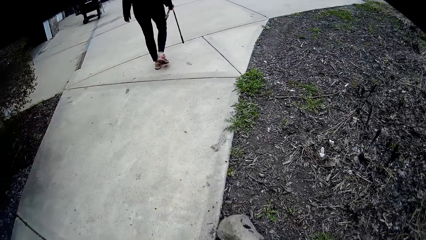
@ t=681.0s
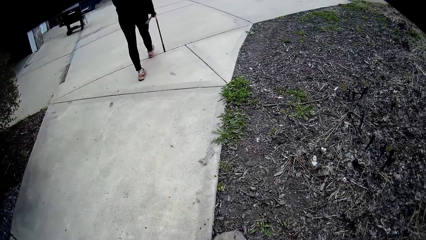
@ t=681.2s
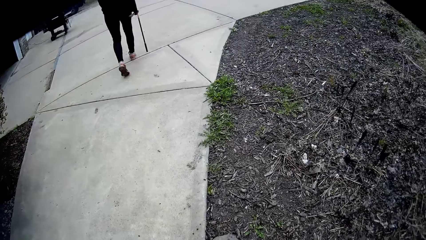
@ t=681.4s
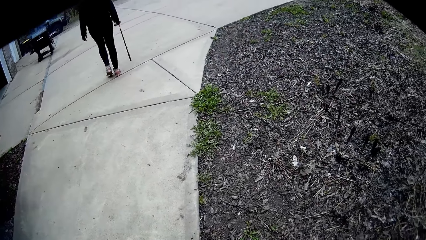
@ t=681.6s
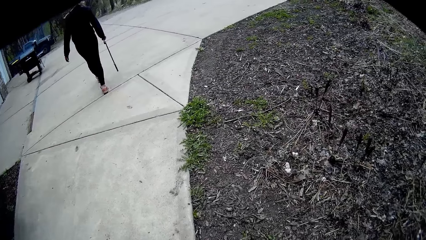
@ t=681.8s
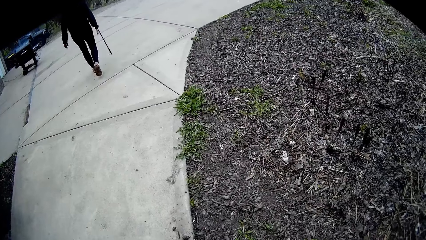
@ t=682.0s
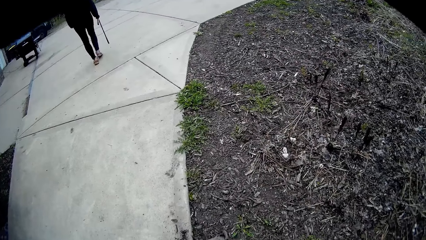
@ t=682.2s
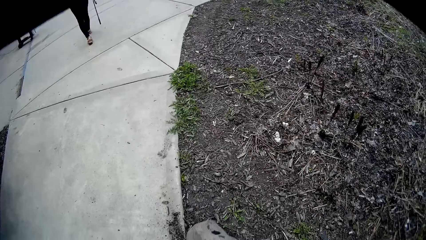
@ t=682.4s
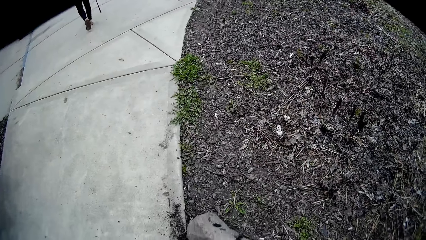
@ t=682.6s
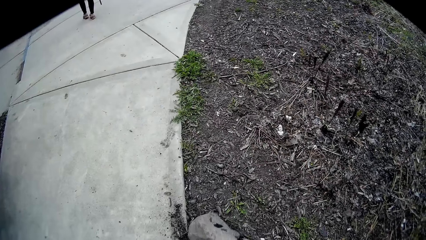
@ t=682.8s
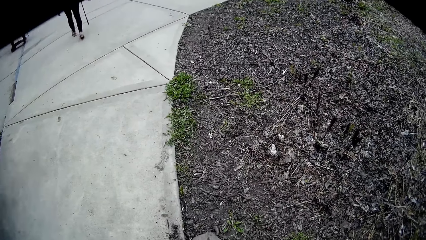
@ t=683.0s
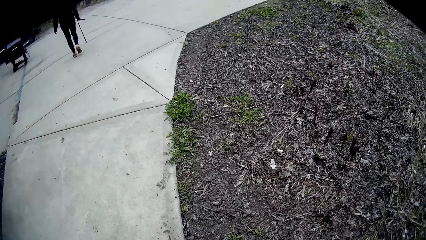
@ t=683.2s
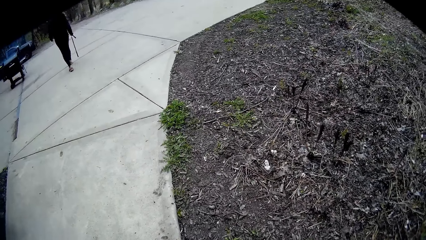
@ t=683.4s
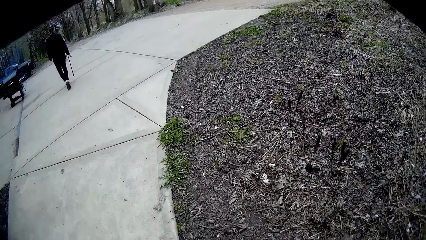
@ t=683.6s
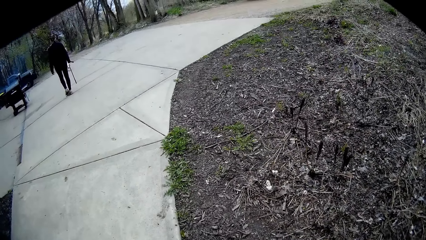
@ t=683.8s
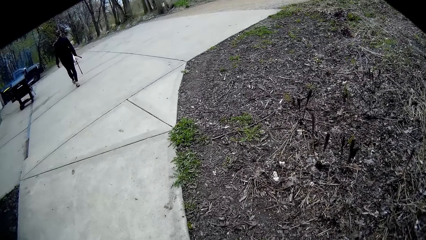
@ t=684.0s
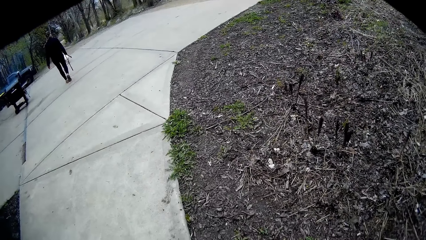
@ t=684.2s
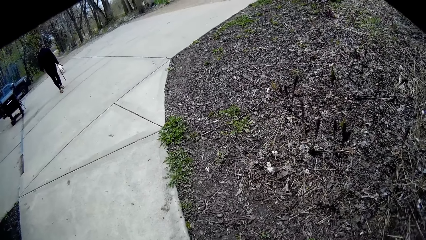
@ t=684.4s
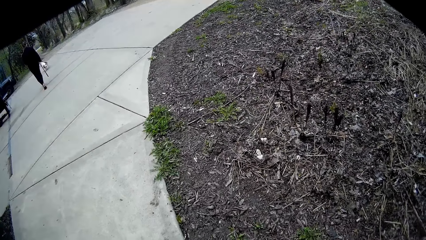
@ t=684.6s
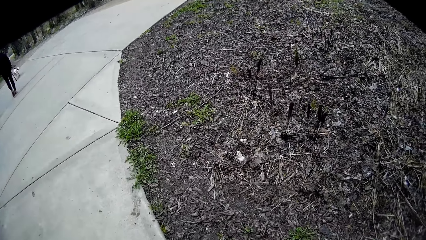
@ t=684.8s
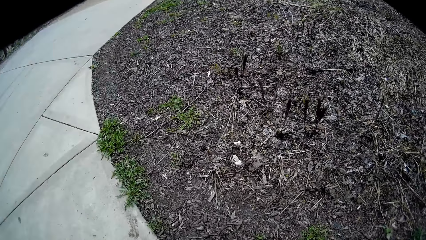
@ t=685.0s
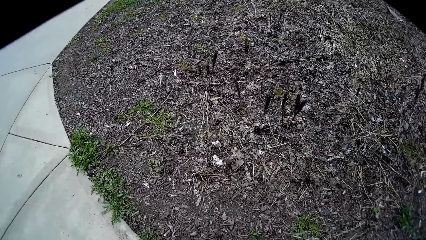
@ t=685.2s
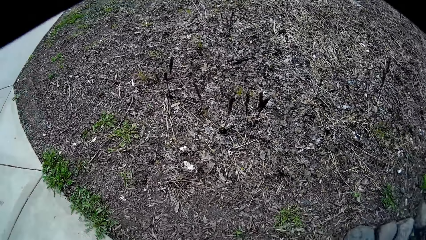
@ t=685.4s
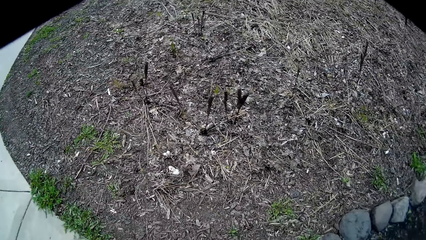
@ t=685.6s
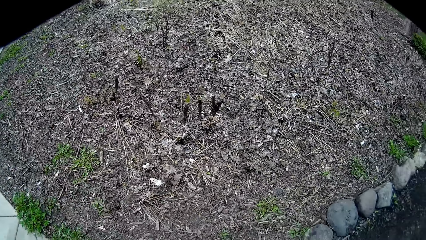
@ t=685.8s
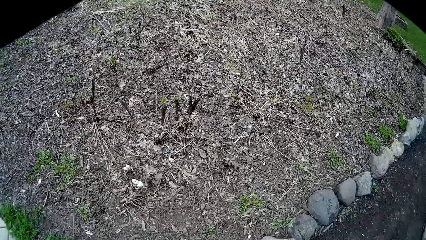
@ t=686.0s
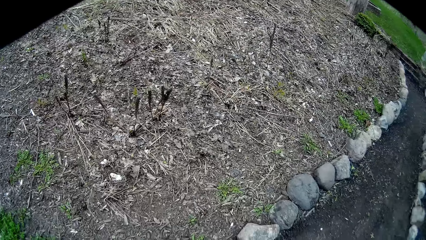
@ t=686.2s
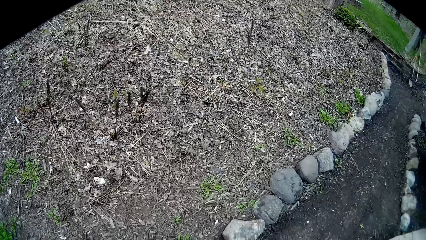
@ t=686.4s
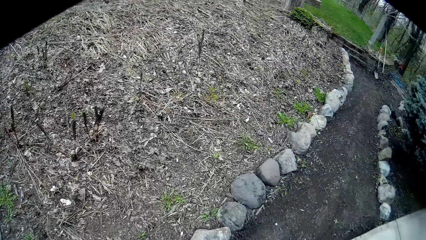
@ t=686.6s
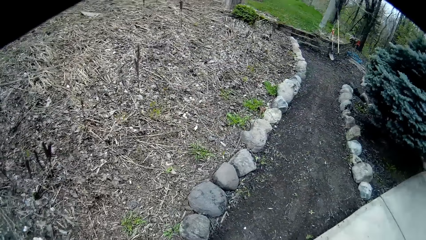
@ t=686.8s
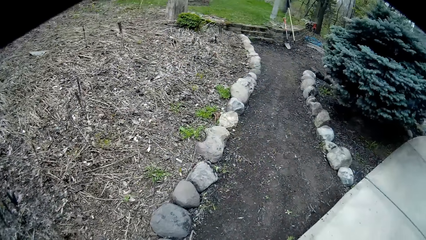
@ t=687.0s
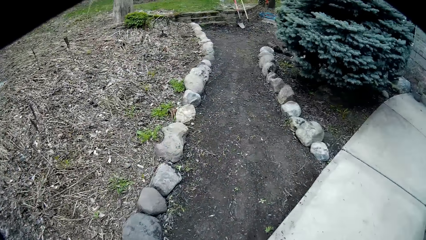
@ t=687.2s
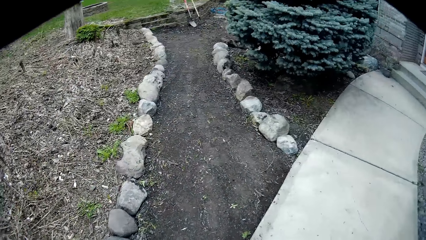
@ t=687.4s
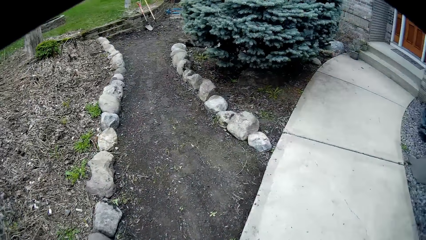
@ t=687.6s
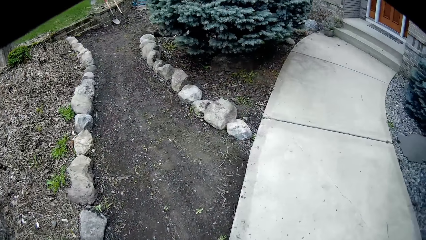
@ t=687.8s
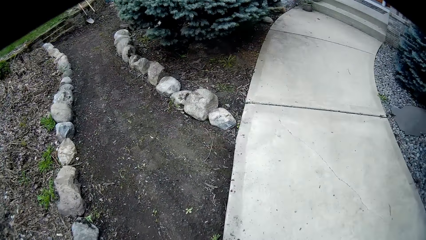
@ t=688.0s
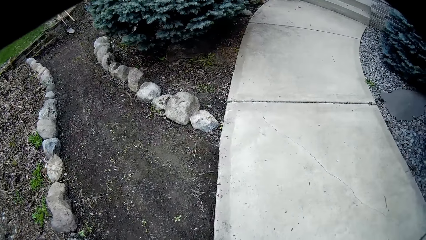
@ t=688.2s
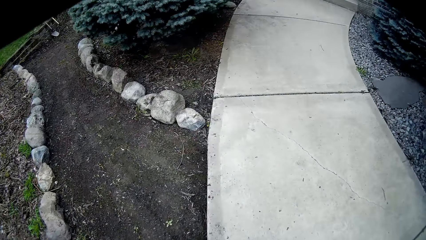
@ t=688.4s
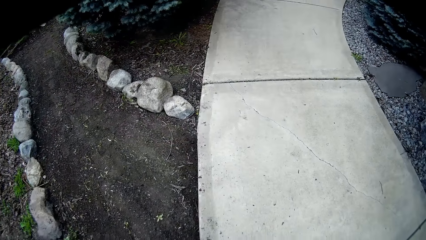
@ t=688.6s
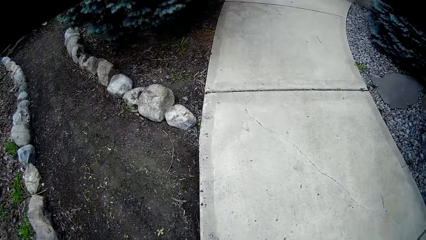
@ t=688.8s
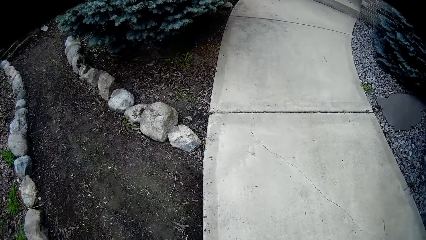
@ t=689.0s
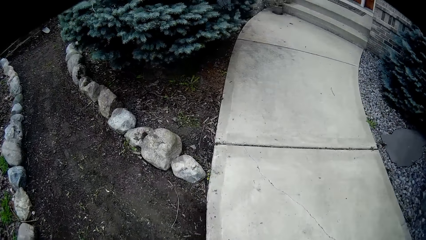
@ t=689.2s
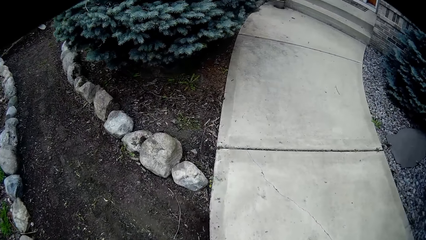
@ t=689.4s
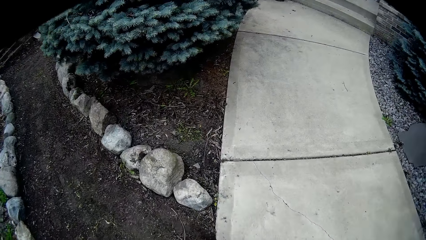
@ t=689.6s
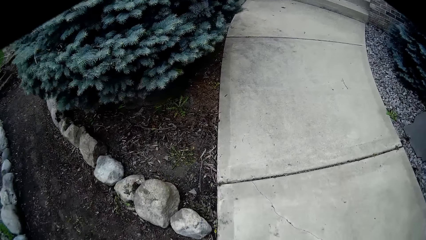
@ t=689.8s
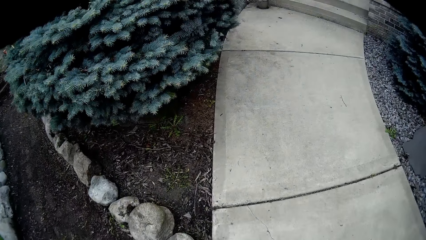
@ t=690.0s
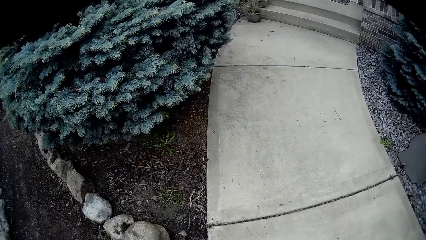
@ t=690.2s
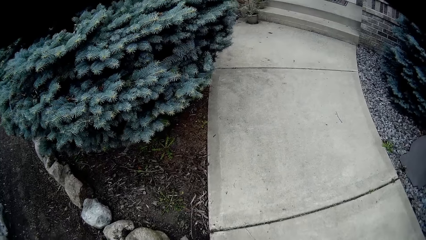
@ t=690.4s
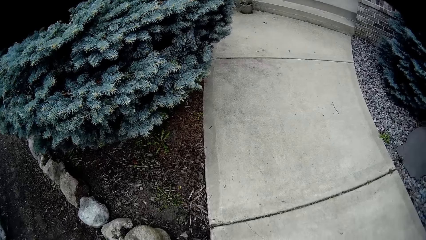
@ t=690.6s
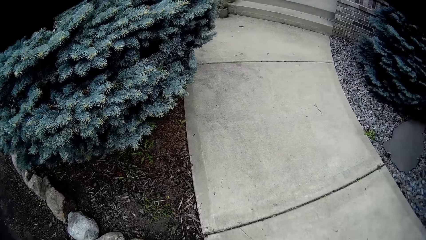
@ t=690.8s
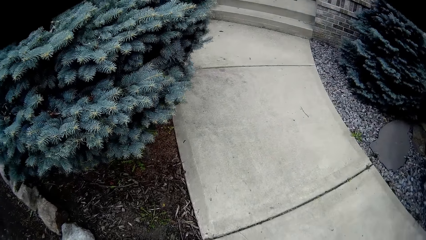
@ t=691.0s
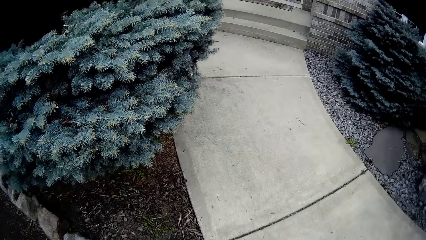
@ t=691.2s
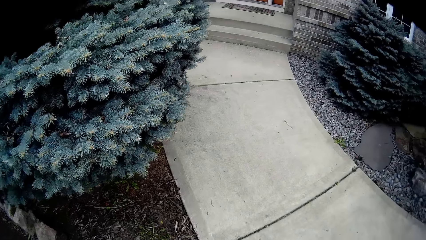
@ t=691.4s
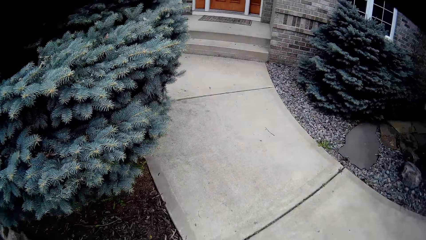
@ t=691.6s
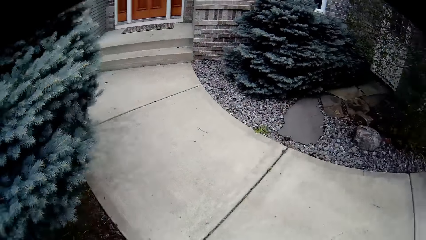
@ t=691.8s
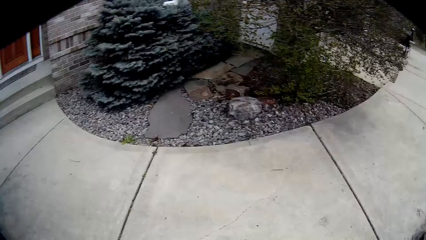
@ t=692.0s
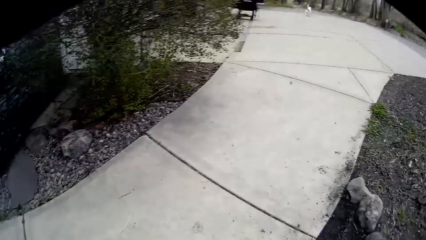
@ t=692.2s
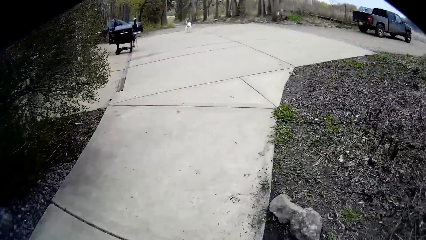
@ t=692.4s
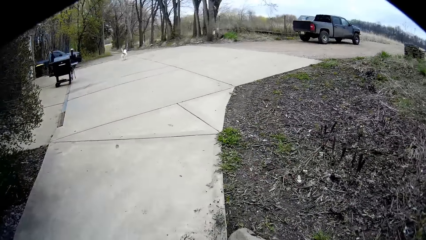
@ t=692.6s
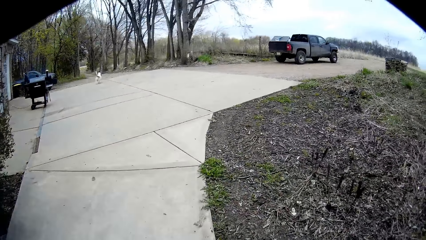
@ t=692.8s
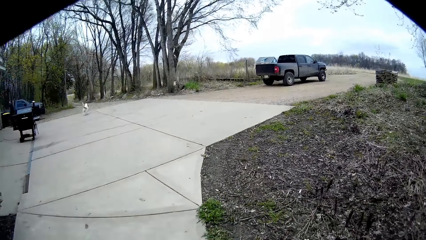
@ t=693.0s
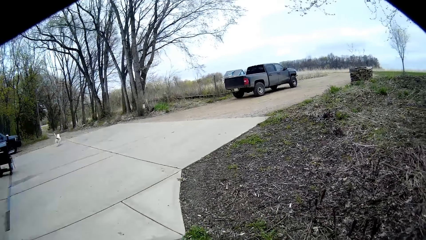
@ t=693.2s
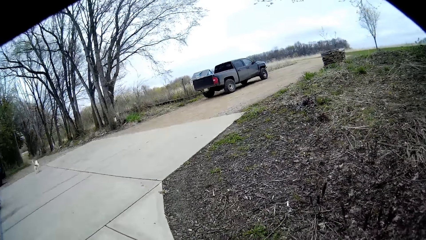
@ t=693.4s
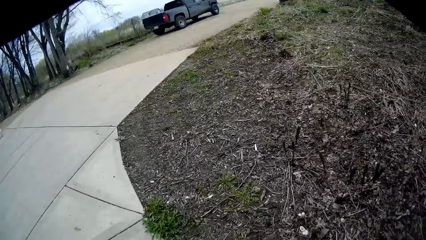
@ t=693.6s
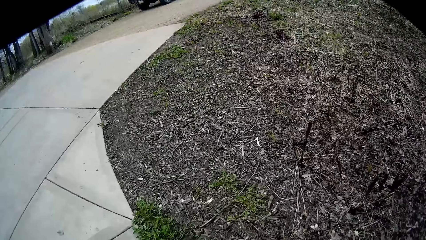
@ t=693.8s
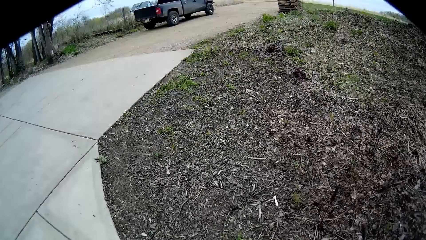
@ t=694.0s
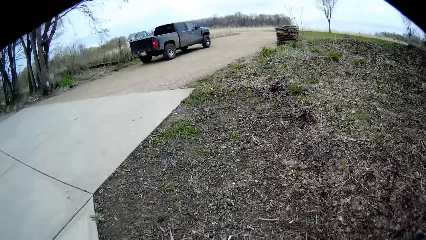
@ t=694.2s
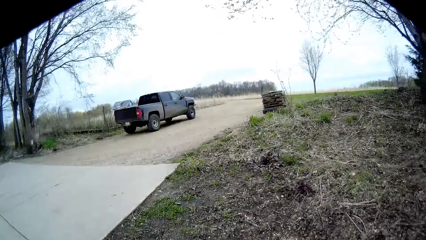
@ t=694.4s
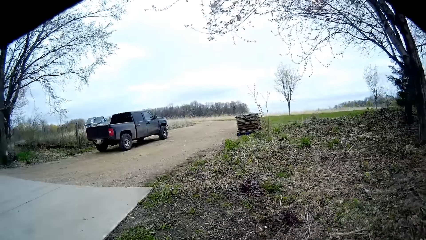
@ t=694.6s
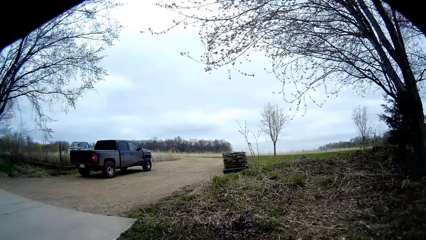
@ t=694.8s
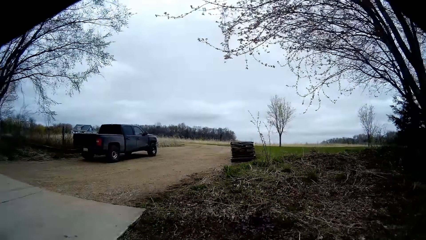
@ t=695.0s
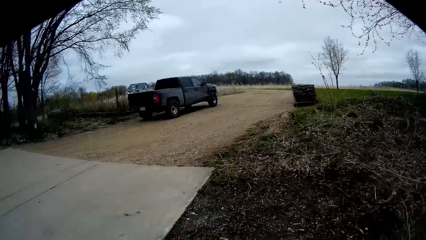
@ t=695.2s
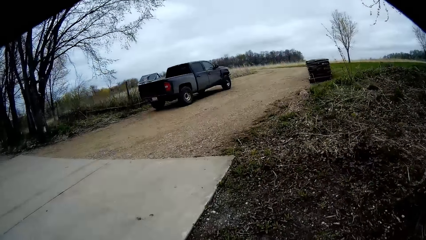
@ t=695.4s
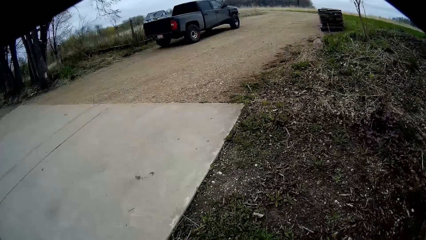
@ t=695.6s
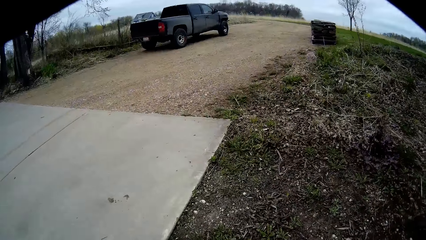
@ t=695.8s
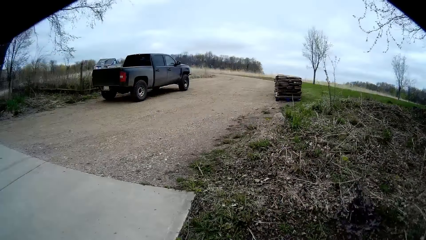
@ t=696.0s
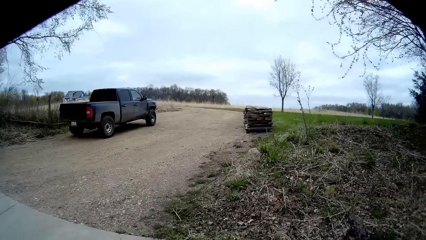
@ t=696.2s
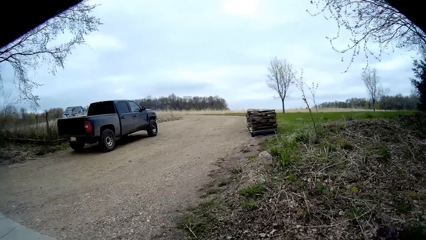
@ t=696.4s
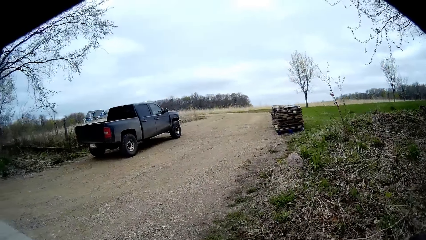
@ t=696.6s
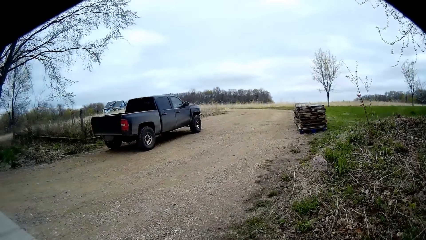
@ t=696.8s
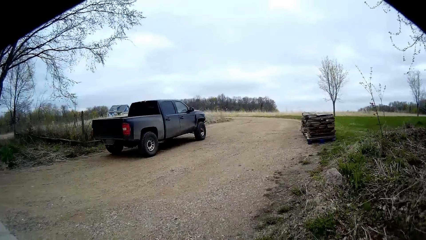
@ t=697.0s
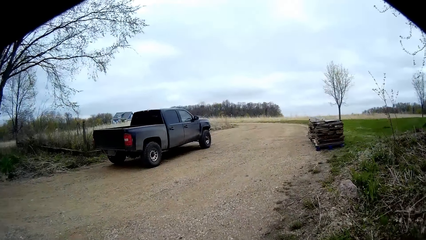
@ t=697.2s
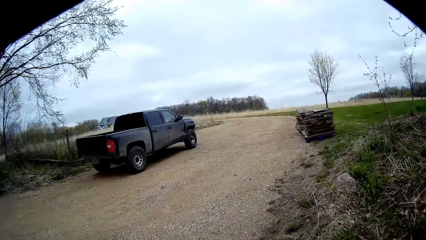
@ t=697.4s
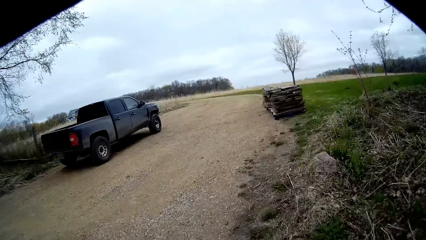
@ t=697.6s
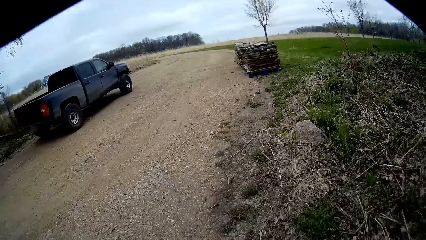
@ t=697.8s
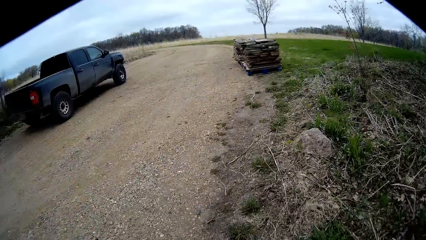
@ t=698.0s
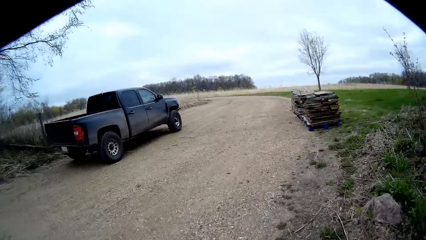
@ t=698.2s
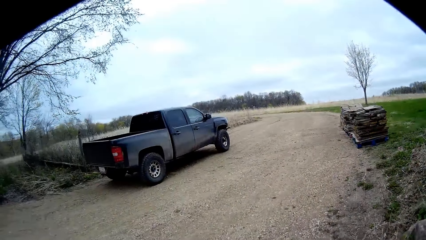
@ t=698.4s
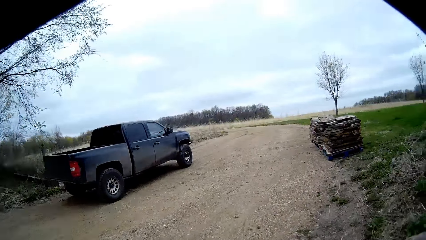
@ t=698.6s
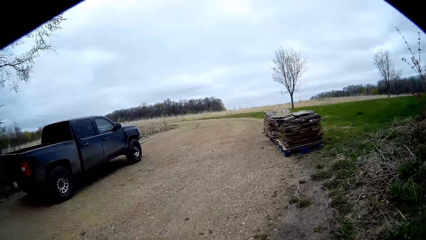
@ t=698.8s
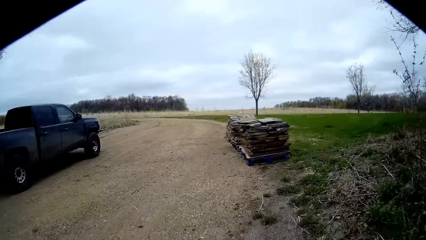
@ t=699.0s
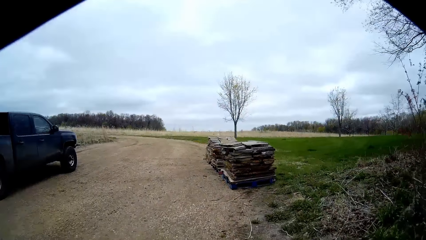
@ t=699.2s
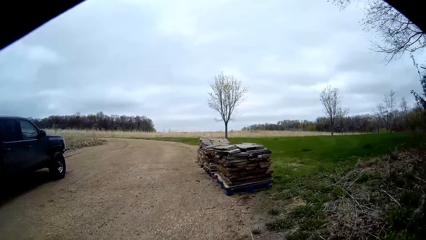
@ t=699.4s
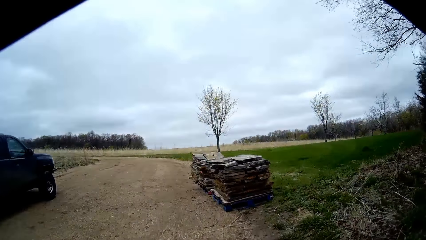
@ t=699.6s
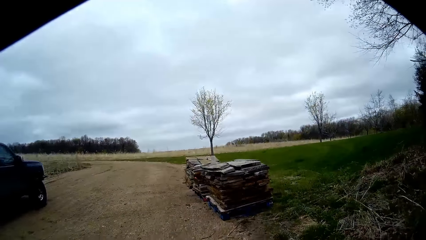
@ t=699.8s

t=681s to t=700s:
The camera wearer turns around. They look around and walk a few steps. They walk towards a stack of concrete slabs.
